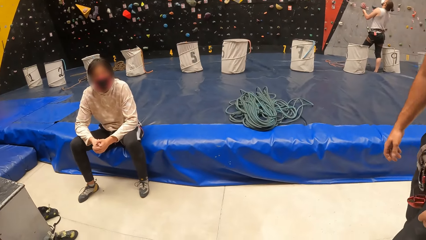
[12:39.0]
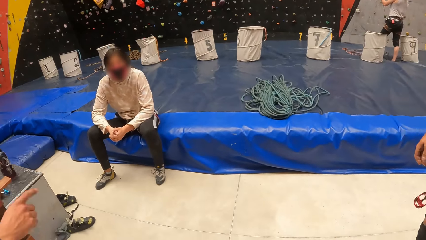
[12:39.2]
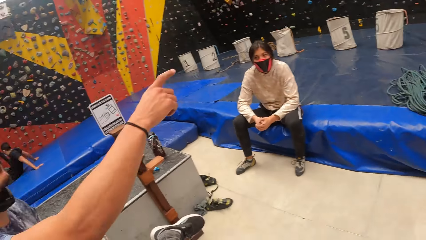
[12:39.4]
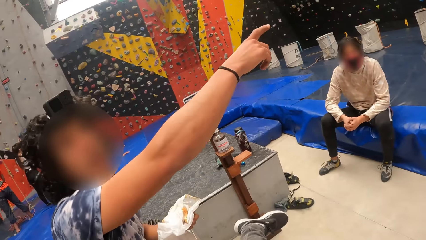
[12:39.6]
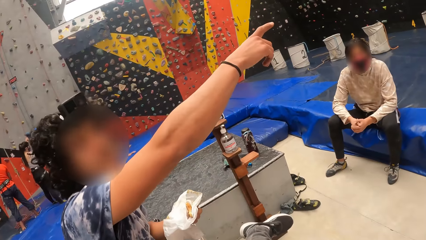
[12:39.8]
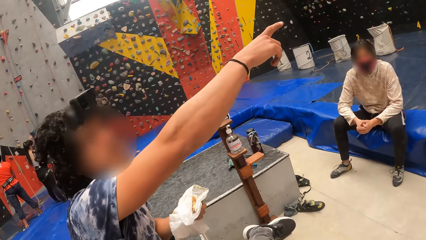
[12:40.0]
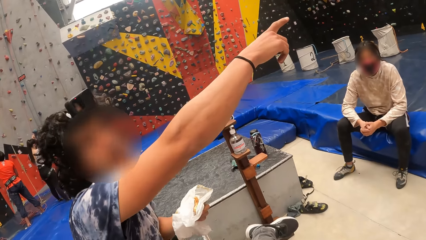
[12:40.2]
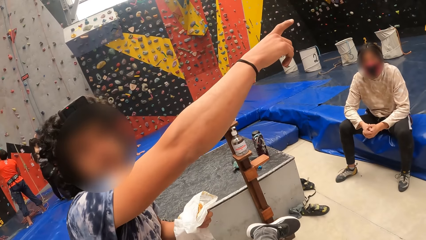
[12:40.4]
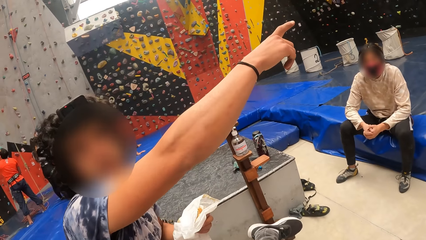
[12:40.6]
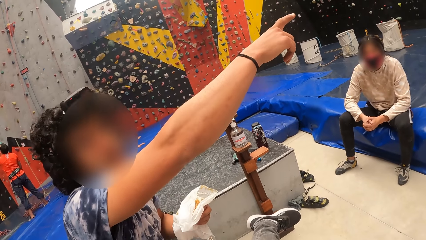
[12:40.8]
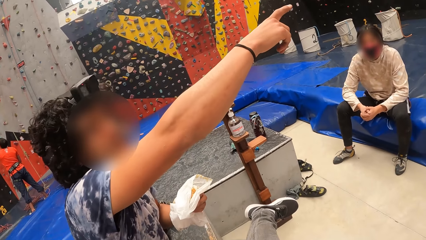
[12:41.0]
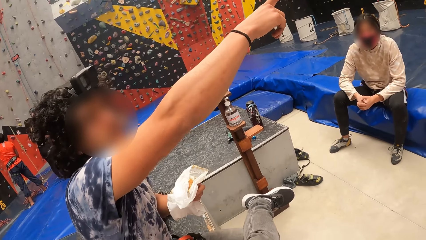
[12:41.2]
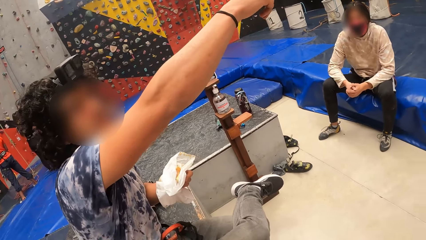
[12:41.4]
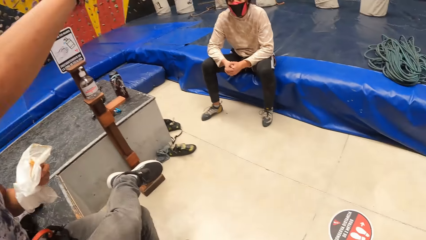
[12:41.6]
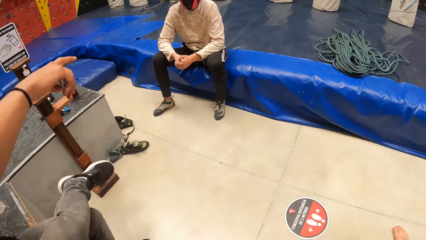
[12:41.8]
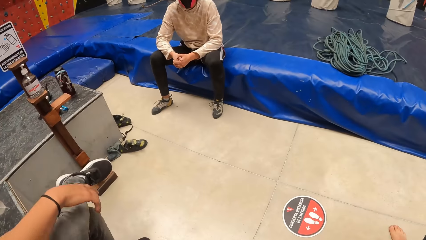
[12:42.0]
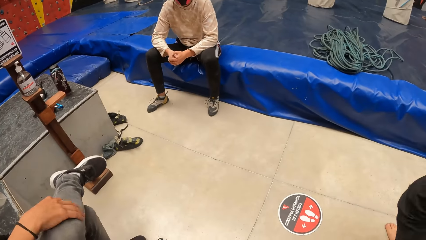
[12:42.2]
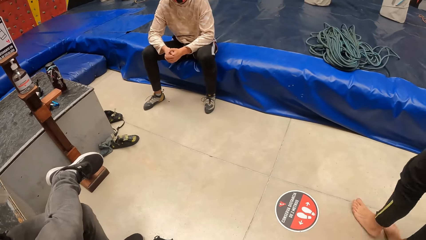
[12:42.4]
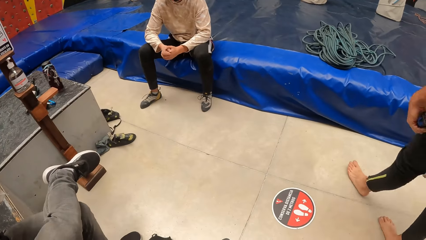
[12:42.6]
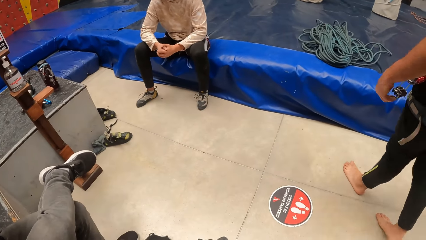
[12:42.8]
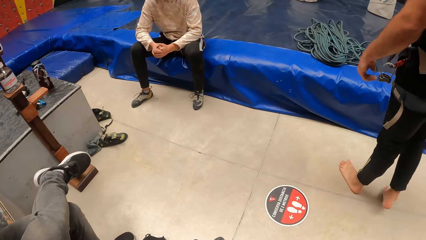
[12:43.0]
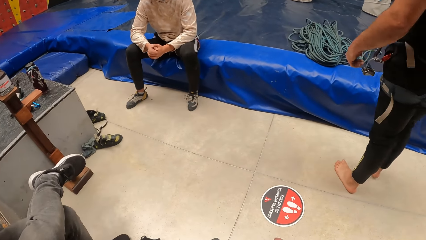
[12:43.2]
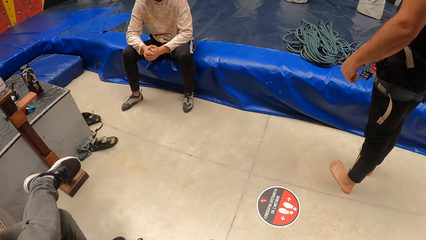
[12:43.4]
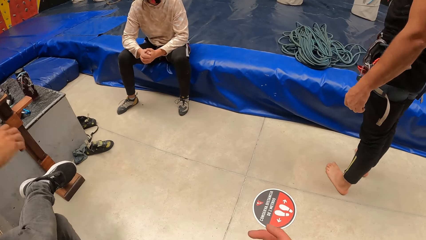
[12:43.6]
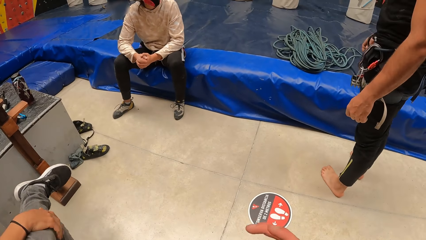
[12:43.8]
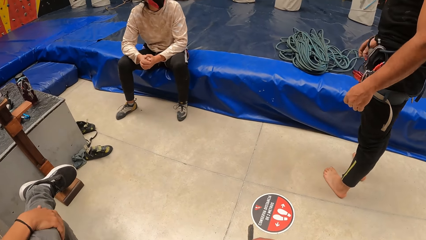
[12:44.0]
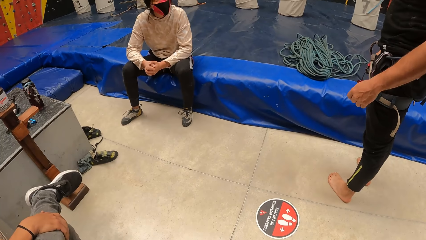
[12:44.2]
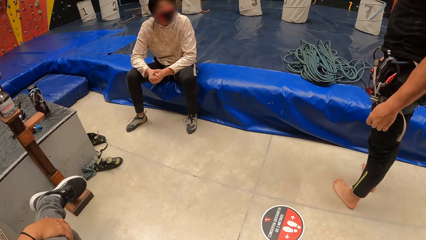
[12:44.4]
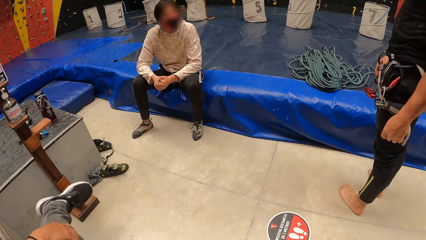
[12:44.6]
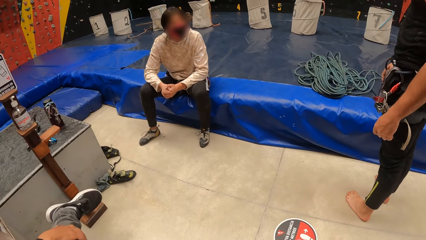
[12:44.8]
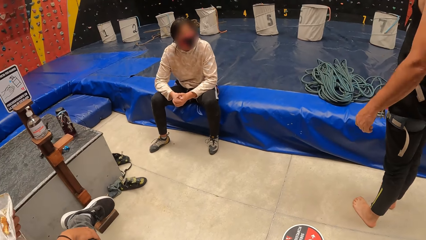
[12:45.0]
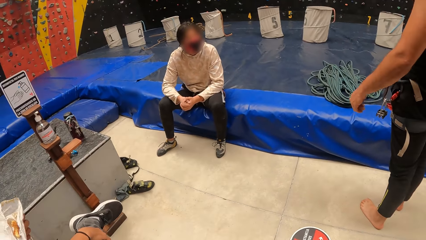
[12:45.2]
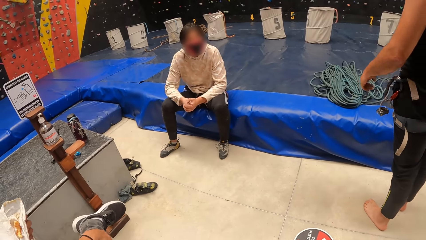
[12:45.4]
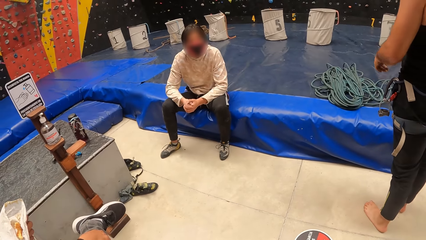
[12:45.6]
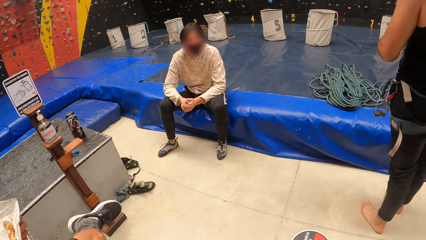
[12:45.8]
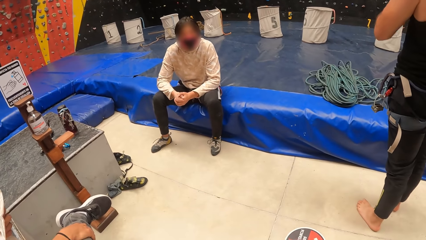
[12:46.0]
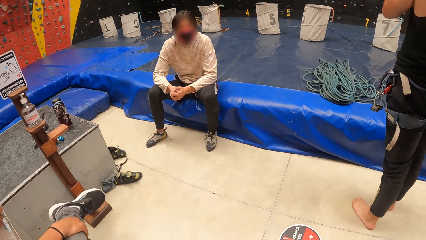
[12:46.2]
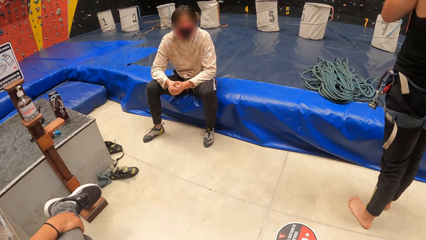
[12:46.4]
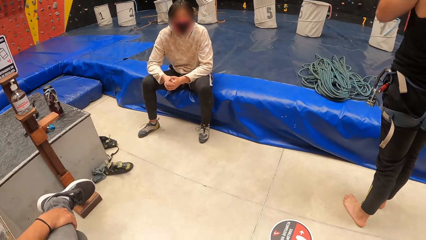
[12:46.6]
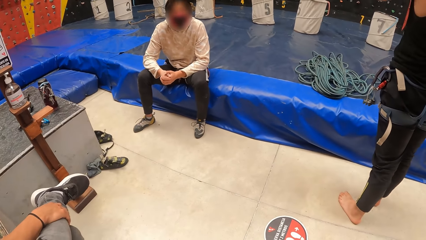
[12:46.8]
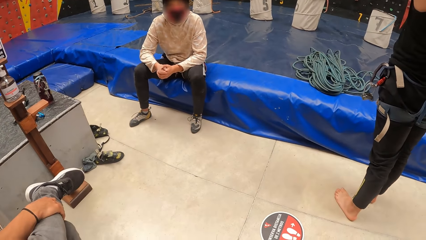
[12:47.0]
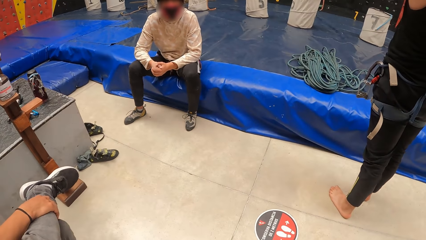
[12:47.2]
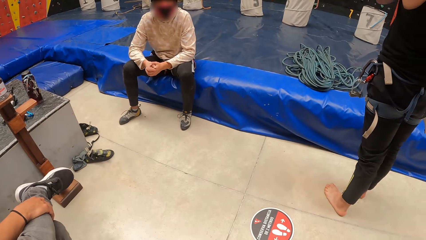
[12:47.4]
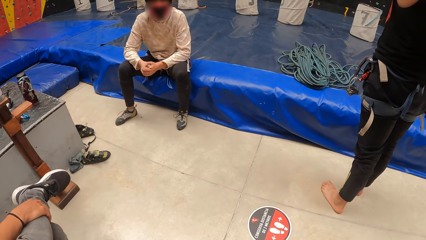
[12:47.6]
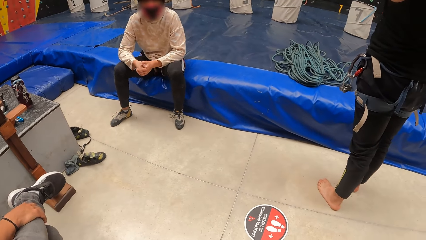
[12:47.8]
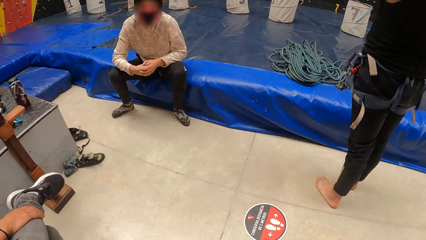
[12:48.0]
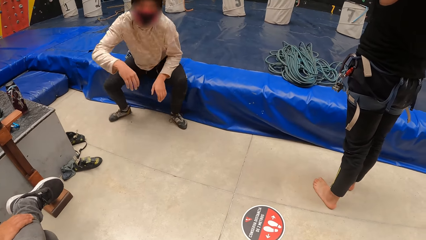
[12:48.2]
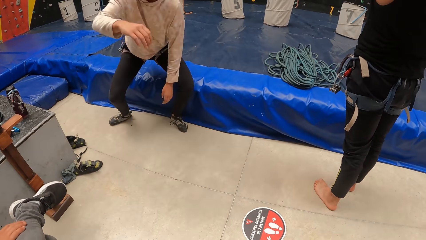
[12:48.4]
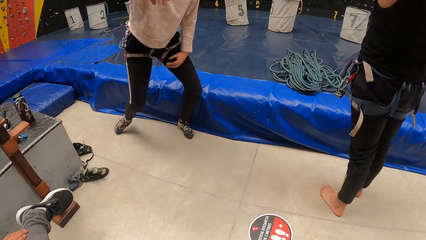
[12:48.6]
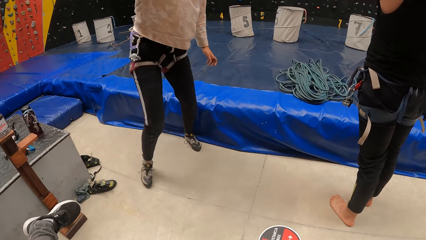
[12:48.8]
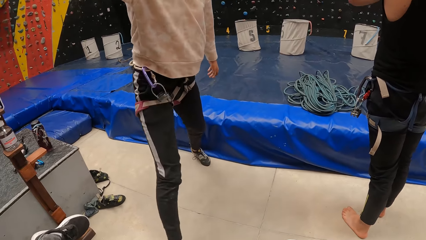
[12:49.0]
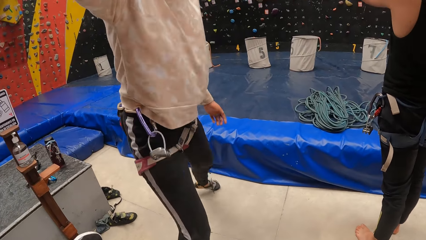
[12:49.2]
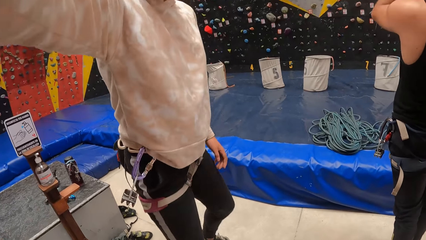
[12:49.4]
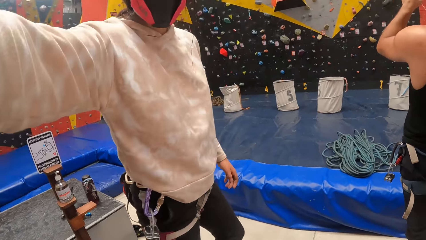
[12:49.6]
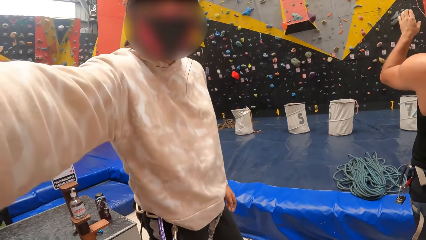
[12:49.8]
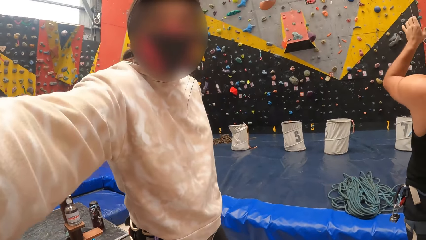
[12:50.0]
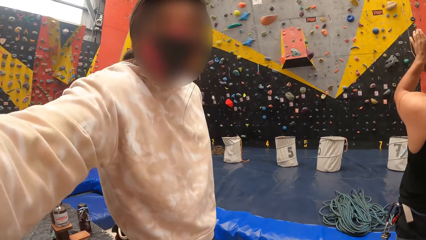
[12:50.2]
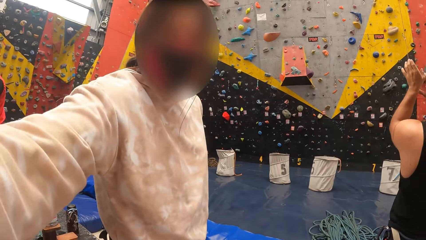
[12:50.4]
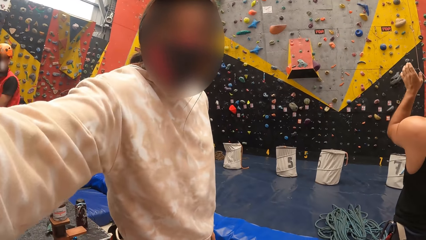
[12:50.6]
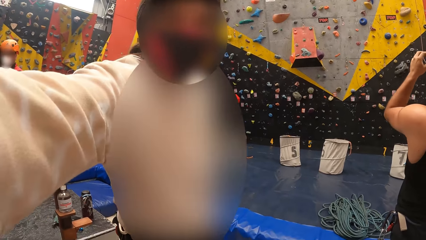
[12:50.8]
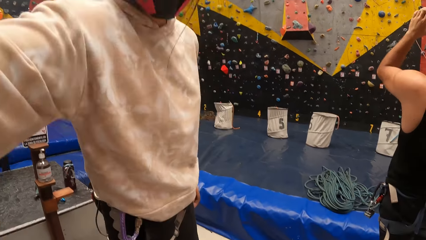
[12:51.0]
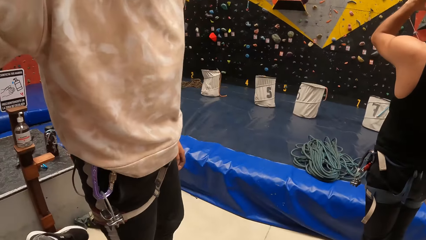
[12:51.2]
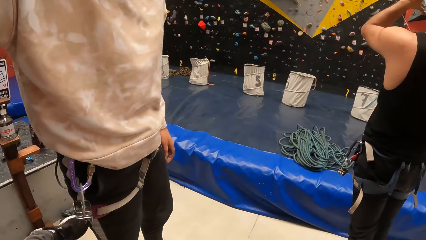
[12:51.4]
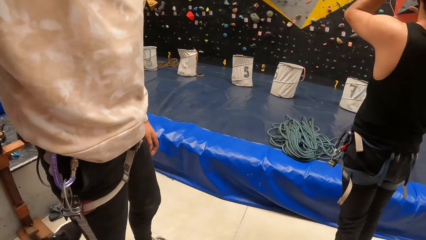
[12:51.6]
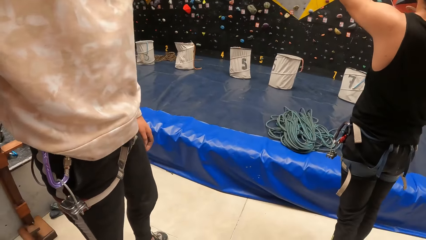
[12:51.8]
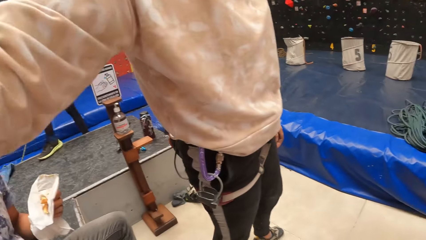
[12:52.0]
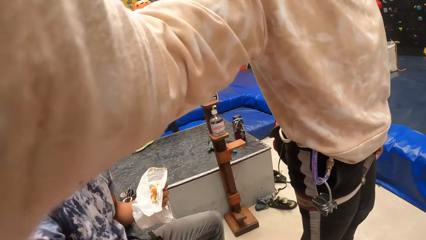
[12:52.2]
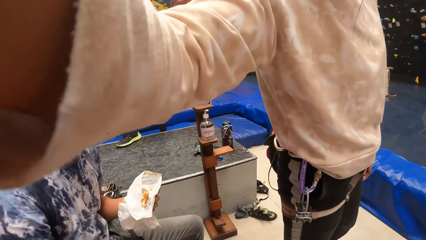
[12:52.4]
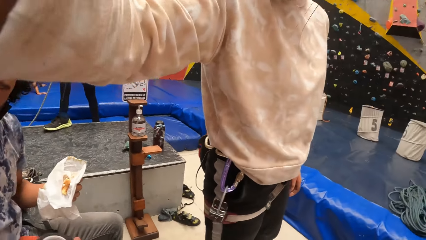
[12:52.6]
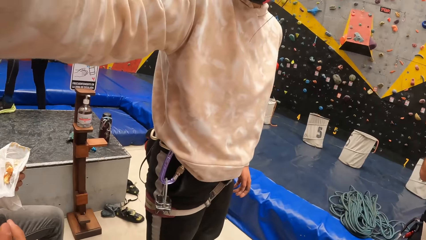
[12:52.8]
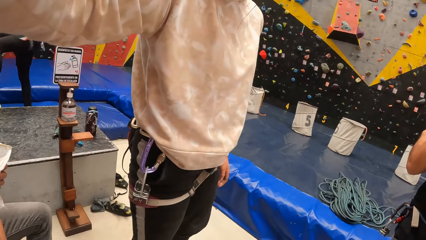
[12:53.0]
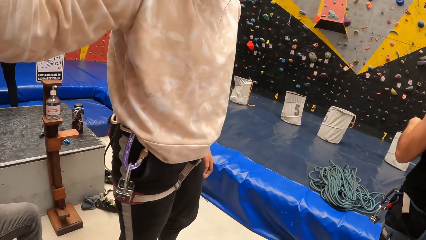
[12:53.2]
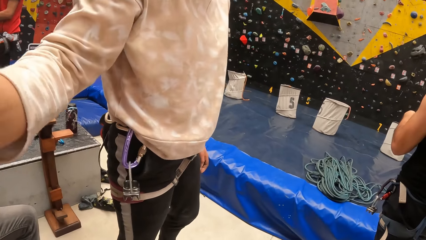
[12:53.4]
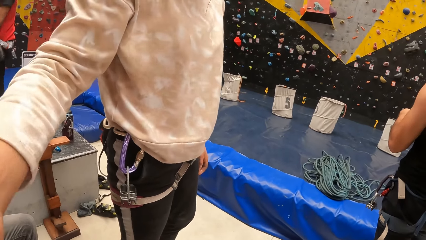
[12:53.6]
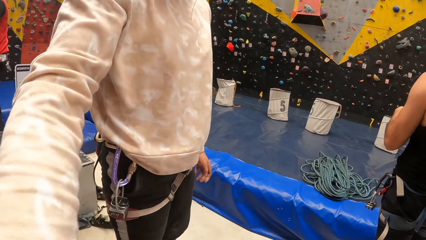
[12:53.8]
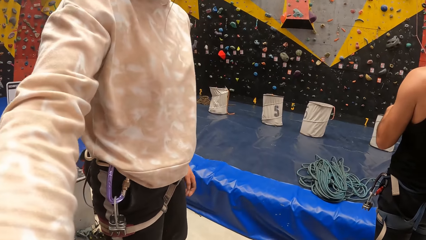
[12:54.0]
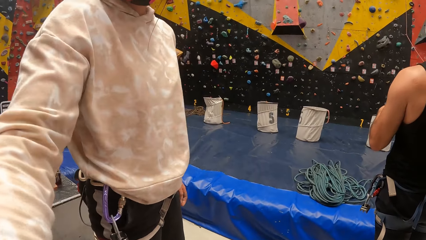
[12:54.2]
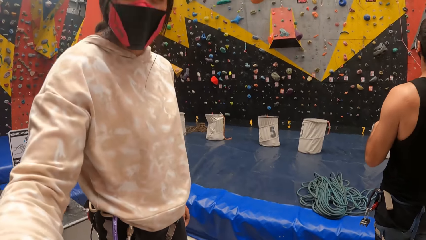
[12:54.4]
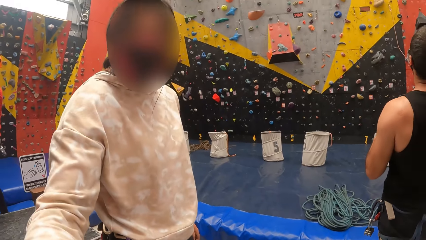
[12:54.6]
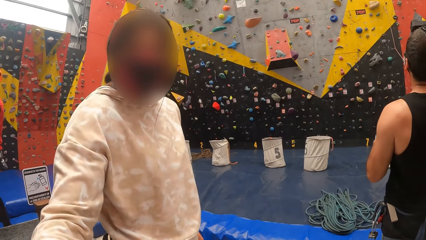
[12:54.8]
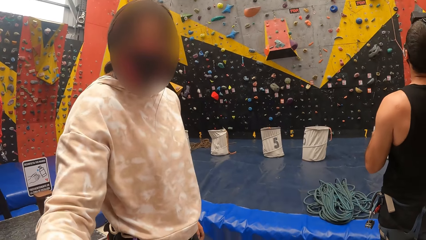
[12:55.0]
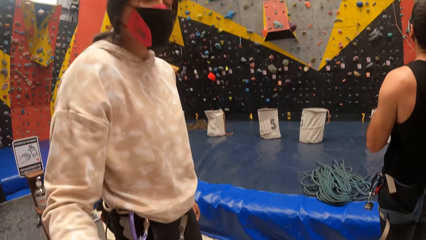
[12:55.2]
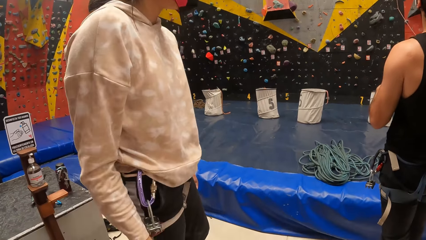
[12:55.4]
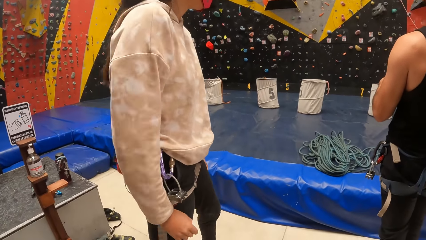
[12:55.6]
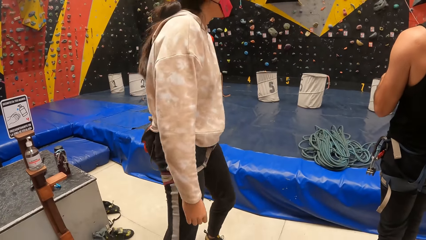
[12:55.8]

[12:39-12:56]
A man points forward and drops the right hand. Another man stands beside the camera wearer. A woman stands up and moves towards the camera wearer. A person touches the camera wearer. Another woman stretches the right hand. The first woman moves away from the camera wearer.
